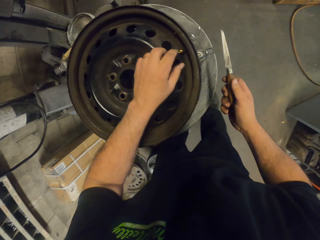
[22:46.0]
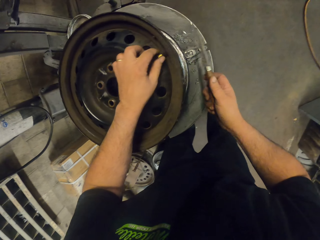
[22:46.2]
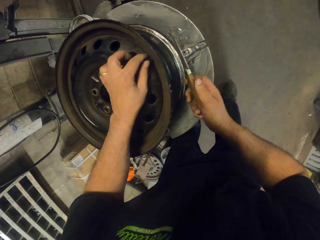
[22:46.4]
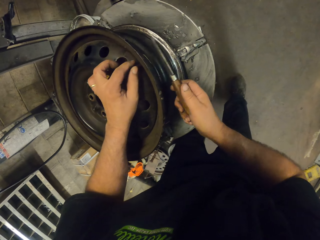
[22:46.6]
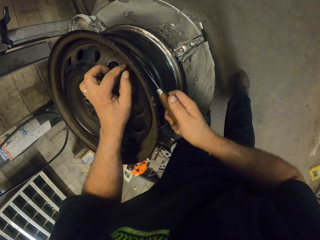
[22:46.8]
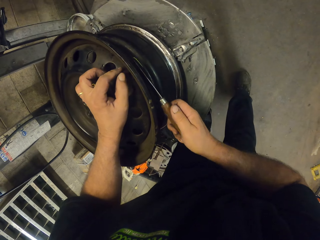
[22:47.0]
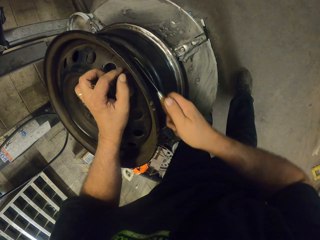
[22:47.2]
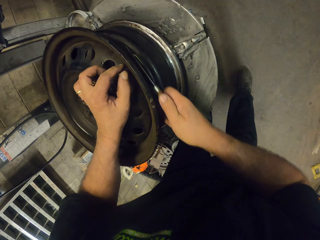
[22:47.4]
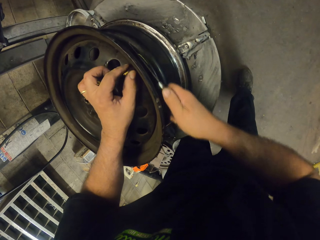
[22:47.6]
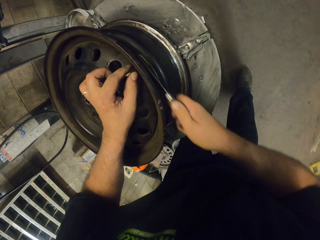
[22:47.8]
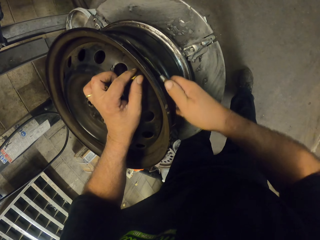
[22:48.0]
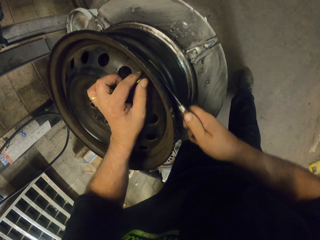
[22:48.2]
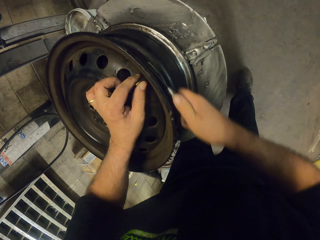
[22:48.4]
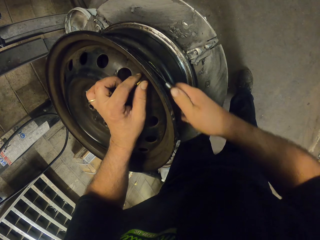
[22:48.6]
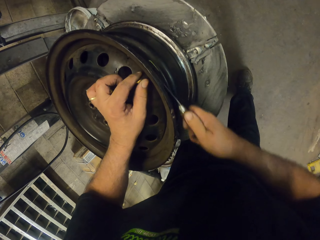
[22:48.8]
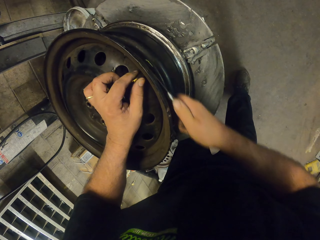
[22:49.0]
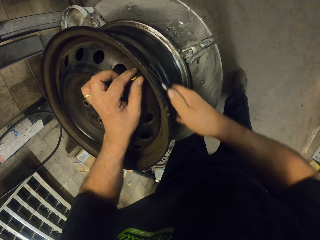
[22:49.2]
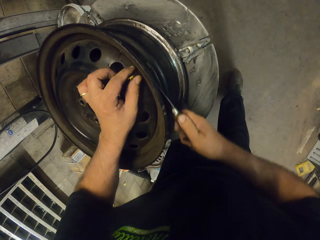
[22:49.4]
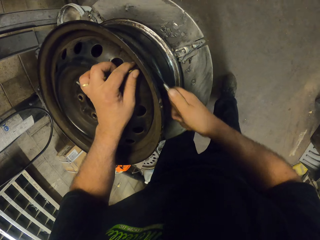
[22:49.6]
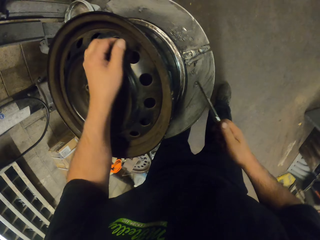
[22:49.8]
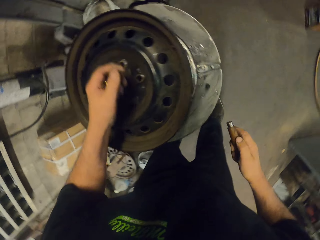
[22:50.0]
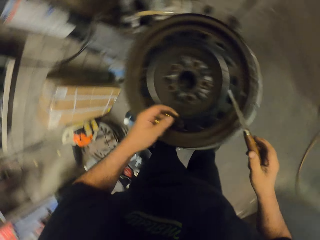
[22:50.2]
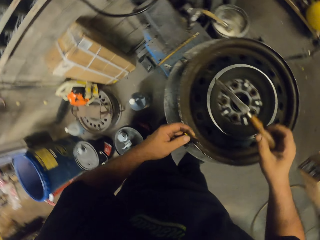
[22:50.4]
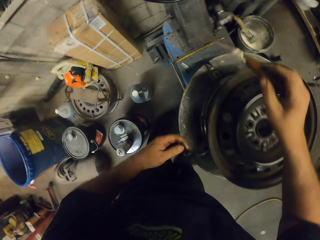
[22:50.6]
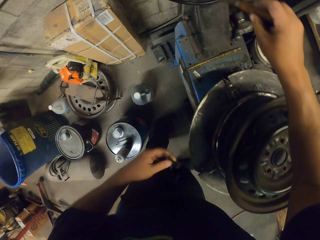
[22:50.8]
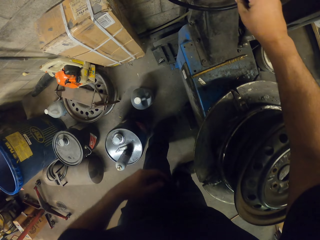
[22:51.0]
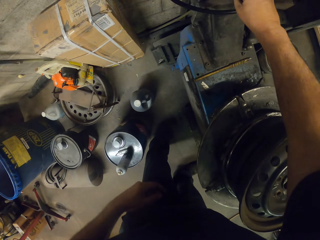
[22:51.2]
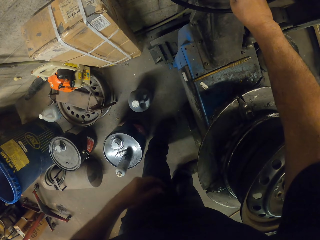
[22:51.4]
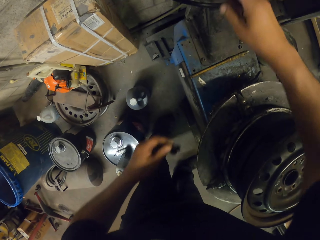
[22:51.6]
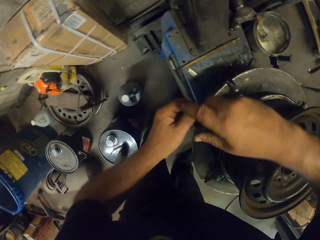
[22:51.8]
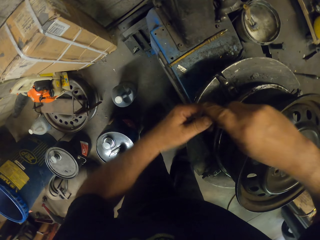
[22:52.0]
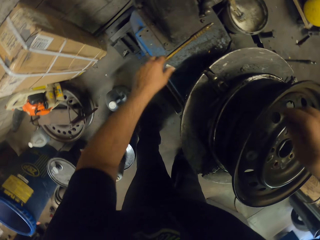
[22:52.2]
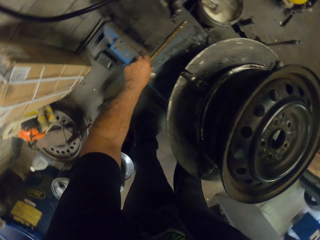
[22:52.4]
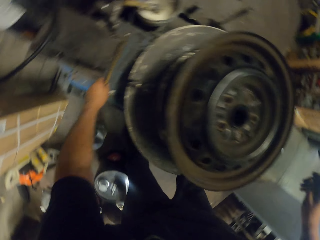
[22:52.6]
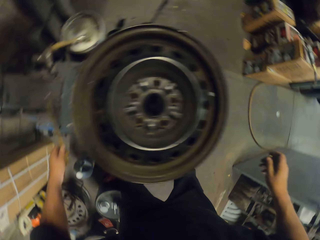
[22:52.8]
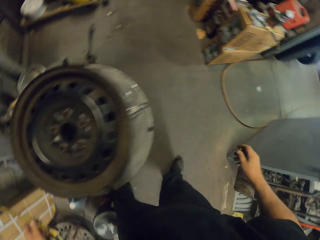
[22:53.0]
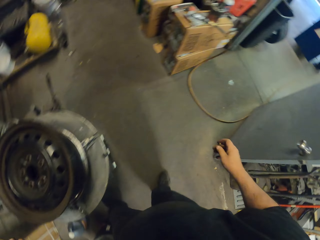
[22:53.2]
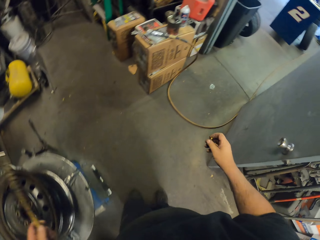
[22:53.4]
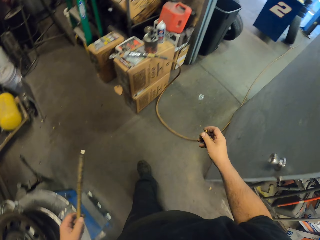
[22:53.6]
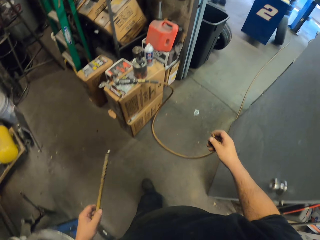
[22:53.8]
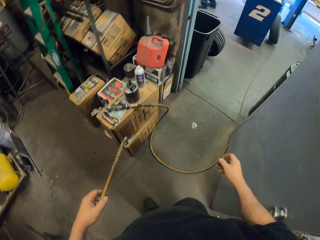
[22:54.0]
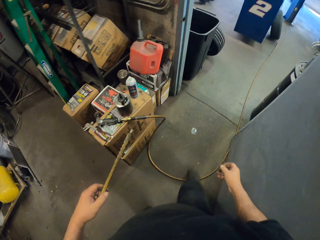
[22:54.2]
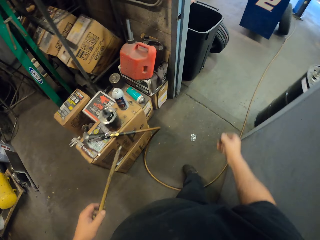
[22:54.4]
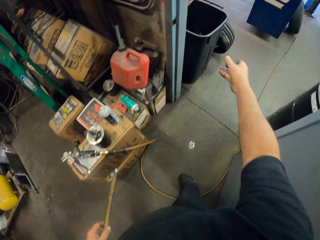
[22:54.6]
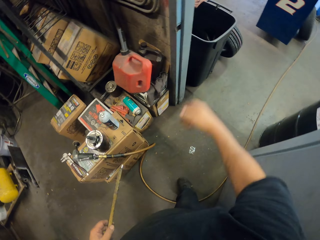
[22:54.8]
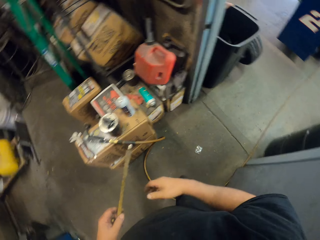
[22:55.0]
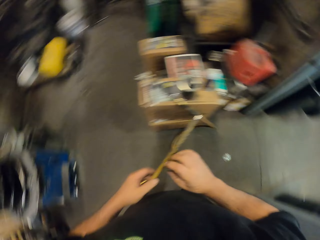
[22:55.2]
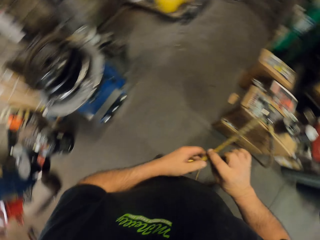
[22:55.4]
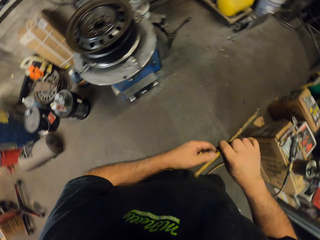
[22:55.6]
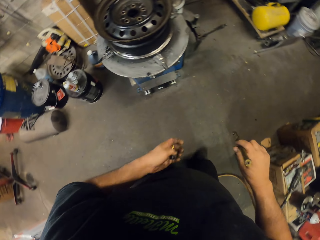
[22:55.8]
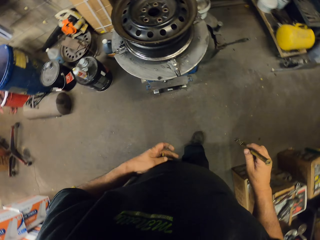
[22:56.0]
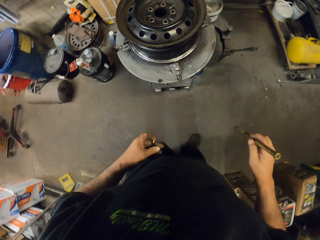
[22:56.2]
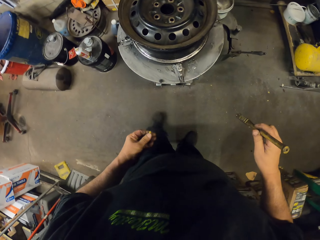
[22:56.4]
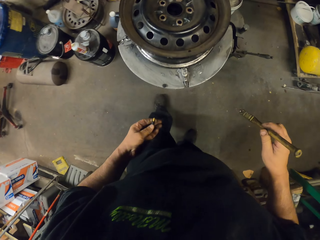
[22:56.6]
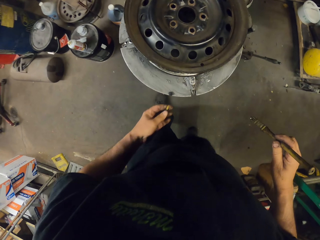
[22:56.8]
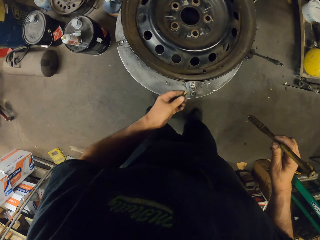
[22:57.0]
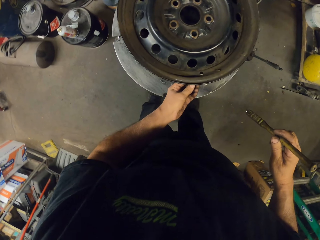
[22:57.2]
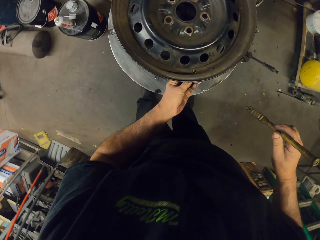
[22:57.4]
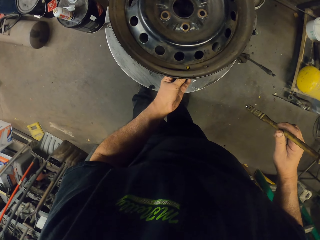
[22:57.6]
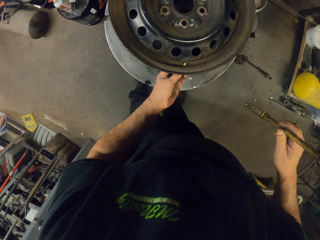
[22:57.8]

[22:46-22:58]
The camera wearer cuts a rubber on the rim. They scrape the wheel frame with the knife or ax saw. They put the knife on the stand. They pick up a screwdriver on the stand. They walk in the garage. They throw the metal in the trash bin. They walk in the garage.

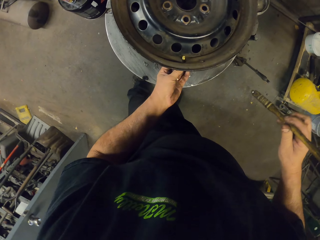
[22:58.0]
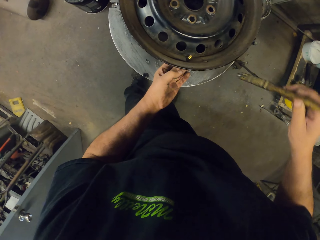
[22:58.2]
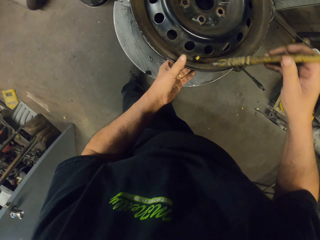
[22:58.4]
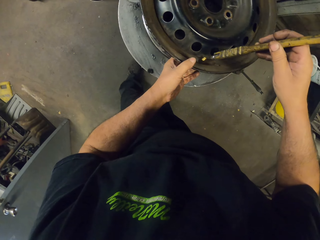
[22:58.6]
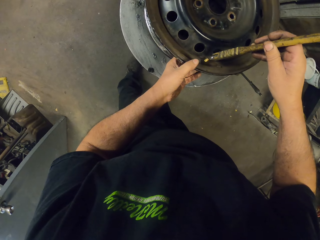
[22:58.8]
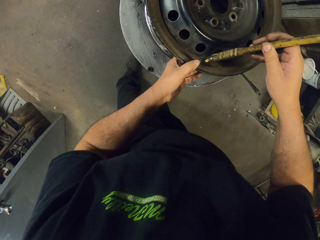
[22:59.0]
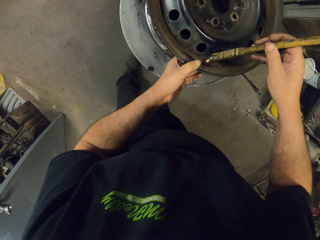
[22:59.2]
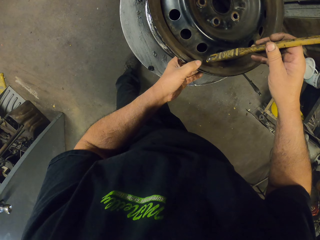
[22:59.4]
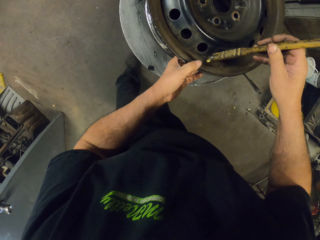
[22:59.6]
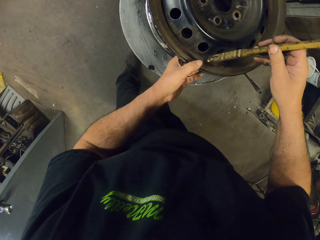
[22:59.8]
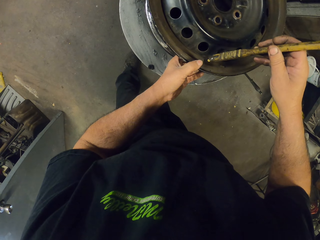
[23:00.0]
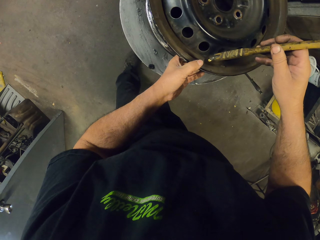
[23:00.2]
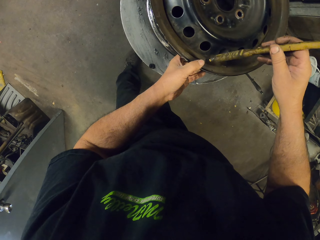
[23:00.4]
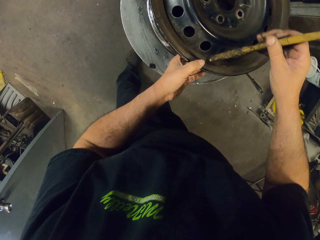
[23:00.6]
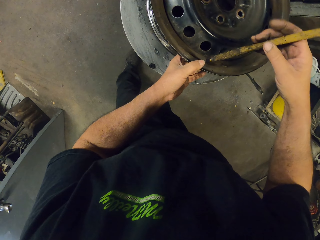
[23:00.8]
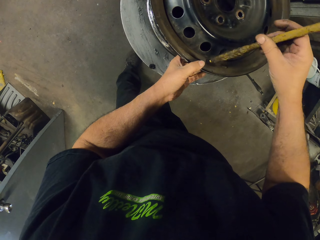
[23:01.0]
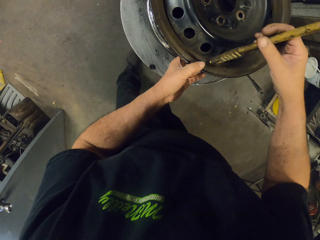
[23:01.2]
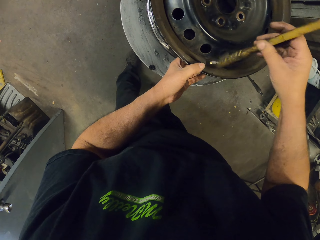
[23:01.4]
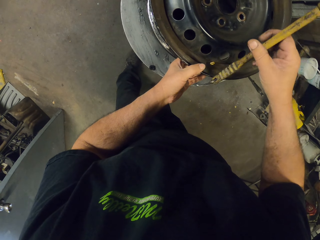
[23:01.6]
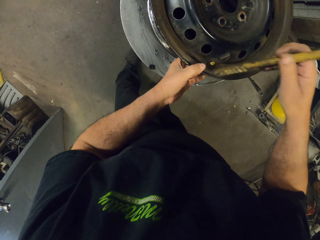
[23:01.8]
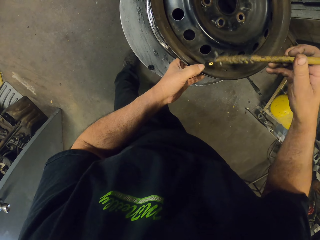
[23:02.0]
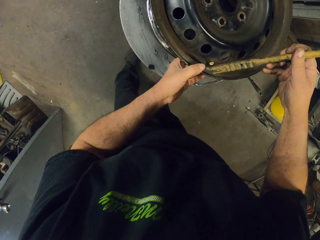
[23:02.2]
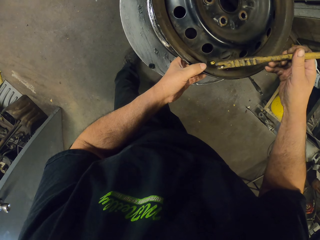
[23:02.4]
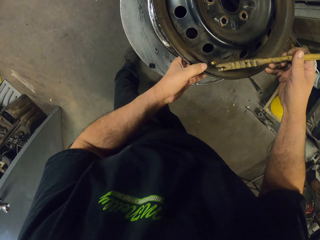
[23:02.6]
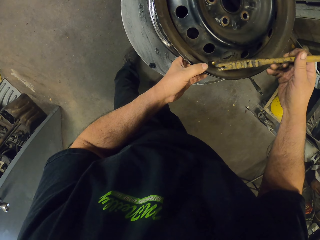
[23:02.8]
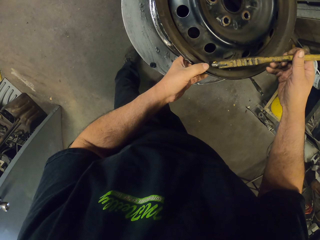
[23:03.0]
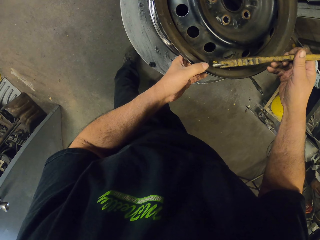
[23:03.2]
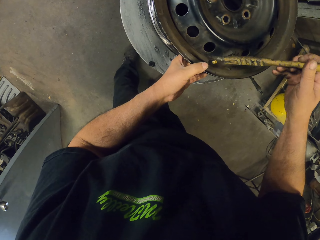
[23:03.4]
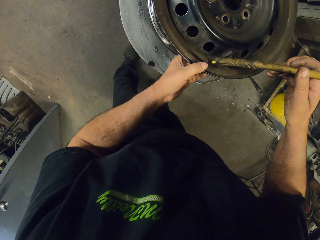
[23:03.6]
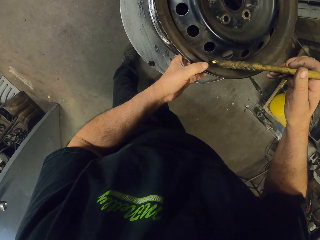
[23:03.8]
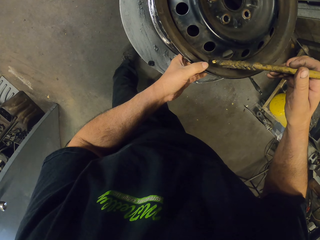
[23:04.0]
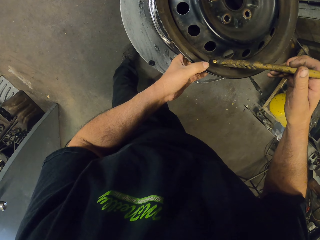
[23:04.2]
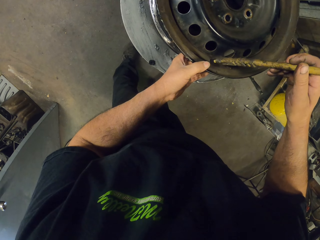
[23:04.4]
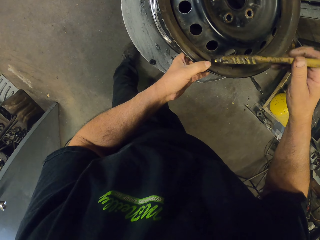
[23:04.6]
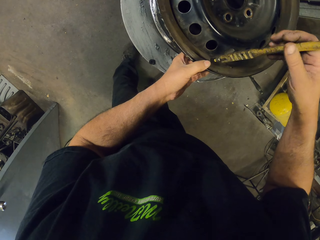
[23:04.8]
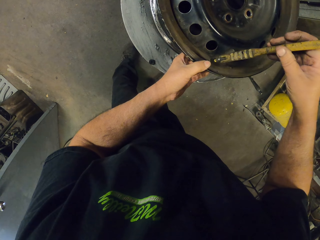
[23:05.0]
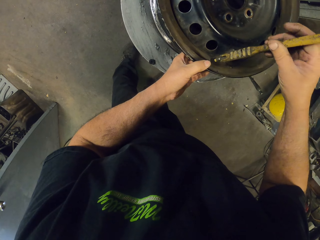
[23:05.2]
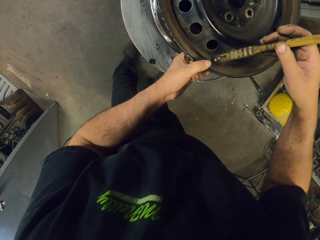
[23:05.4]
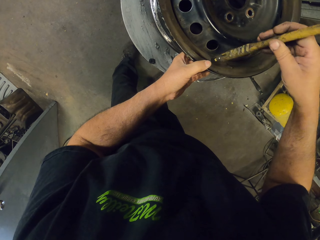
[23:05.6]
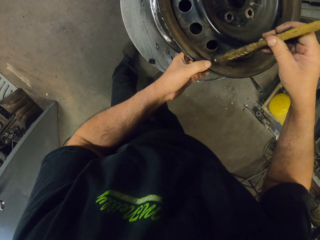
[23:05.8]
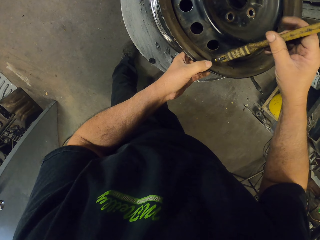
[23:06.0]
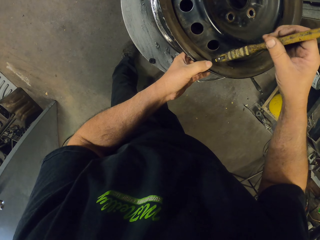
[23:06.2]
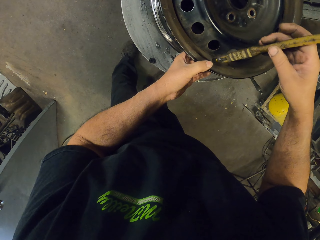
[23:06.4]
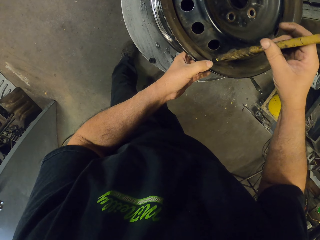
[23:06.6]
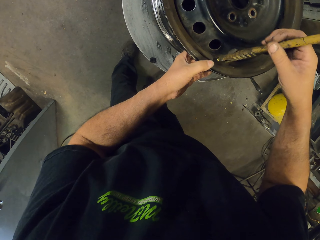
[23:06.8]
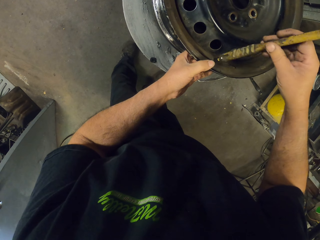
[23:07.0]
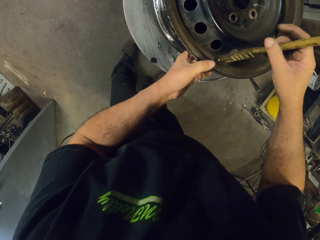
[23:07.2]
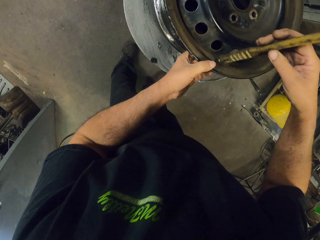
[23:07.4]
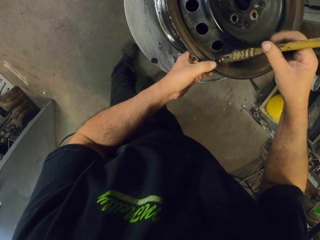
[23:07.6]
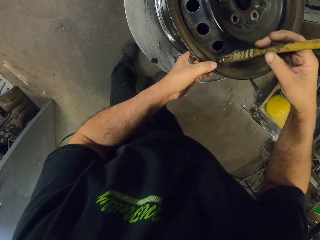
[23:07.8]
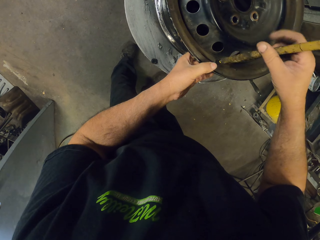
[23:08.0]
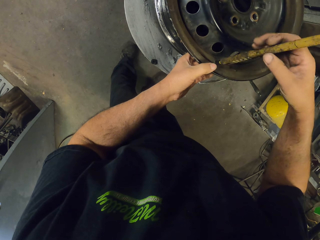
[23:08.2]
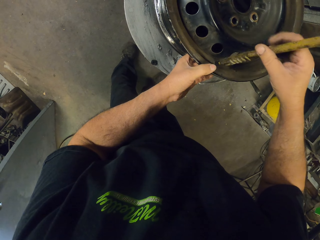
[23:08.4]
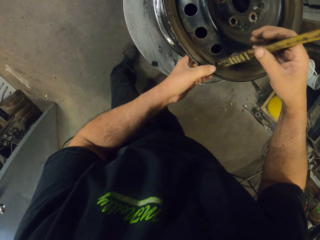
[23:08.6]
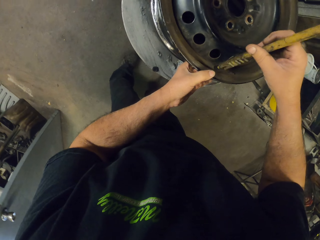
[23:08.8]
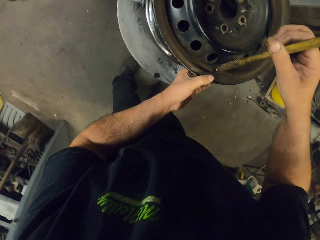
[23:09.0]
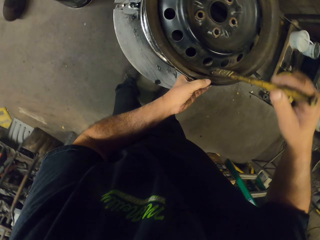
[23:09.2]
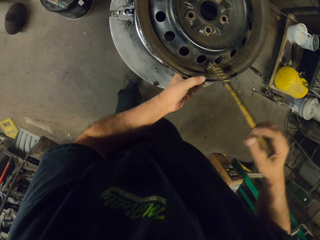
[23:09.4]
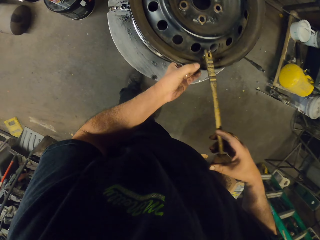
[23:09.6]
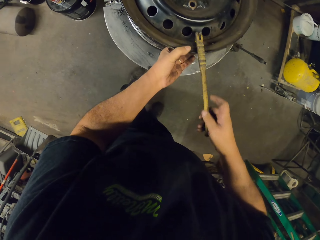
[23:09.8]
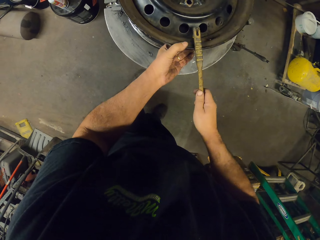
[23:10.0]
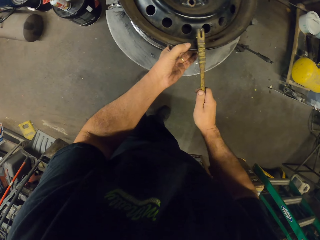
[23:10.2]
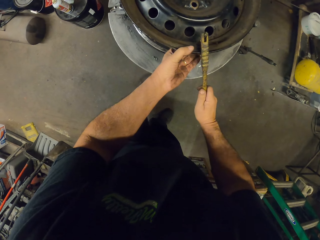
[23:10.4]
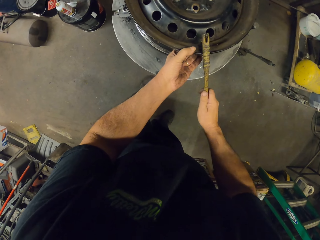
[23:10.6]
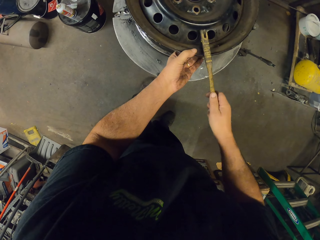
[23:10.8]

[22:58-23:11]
The camera wearer aligns a bolt on the rim. They open the screw with the screwdriver. They tighten the bolt on the screwdriver.
